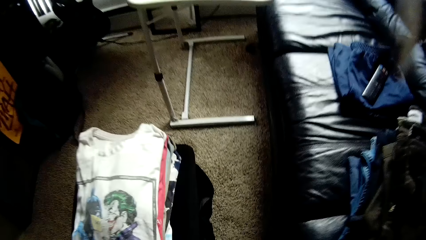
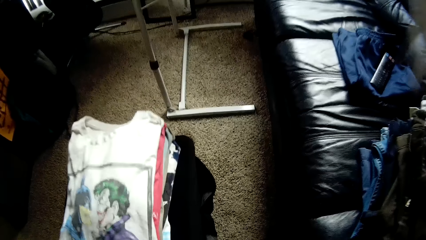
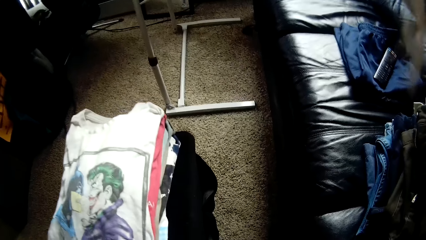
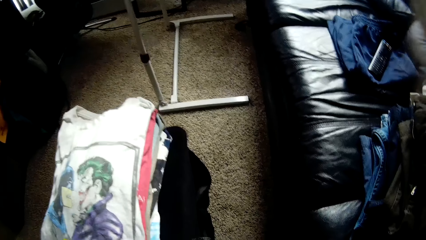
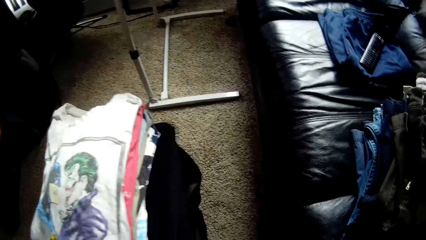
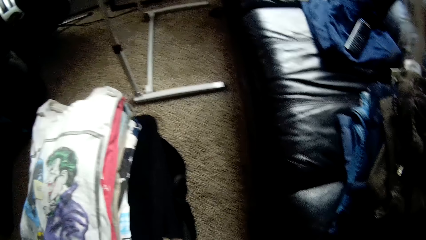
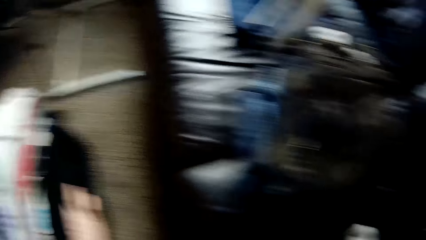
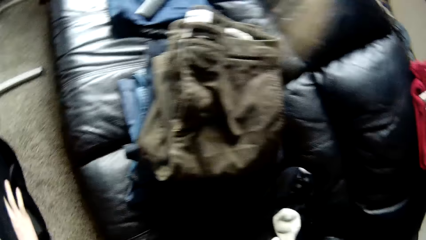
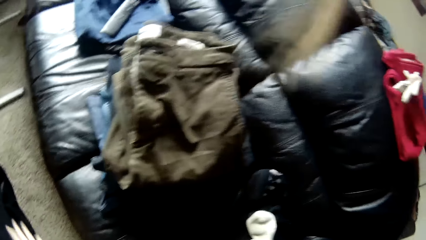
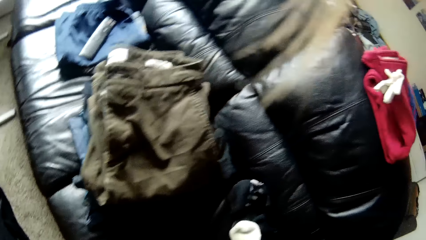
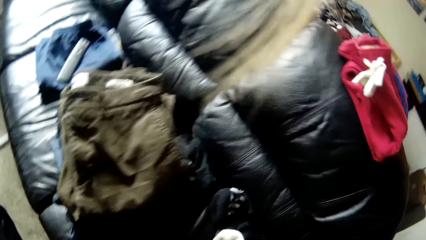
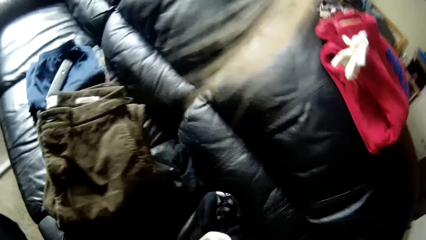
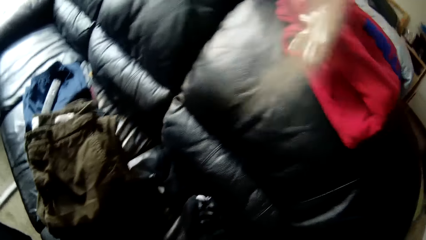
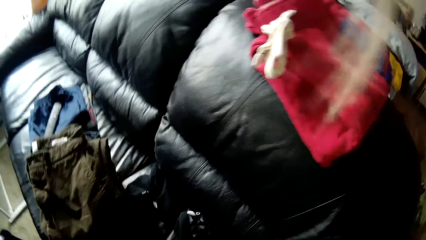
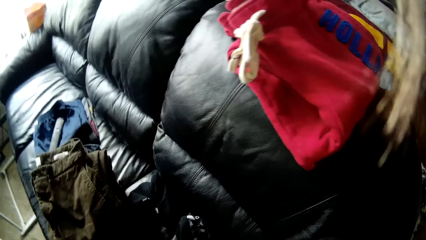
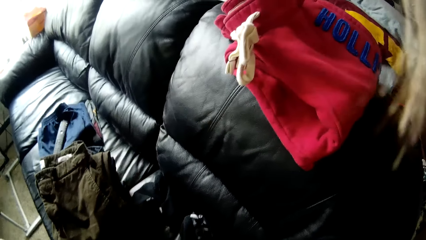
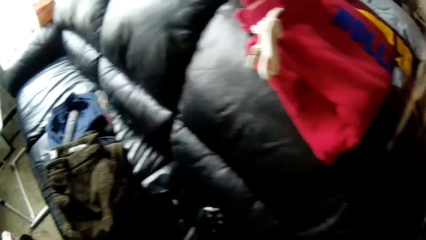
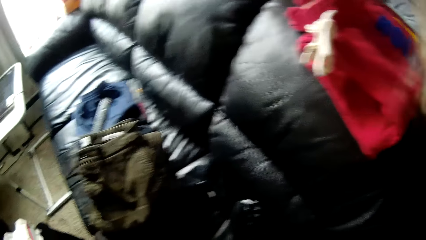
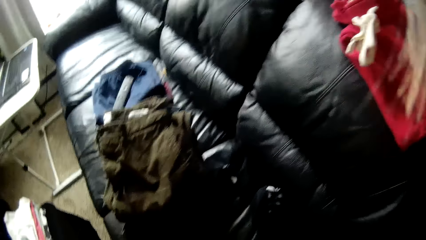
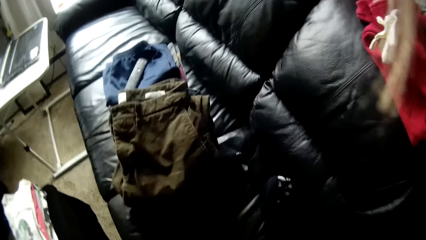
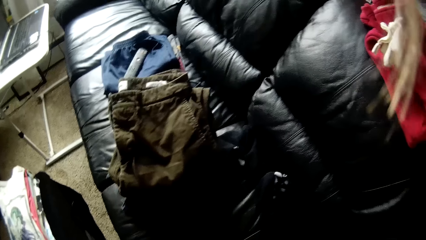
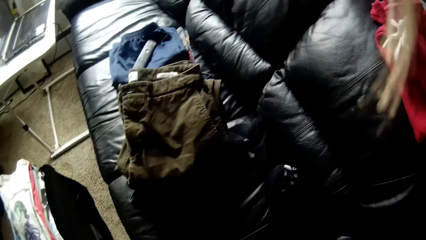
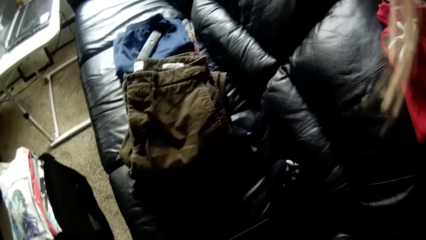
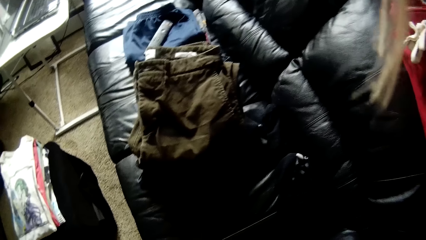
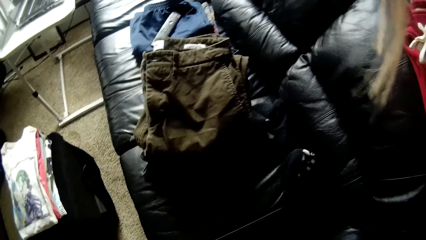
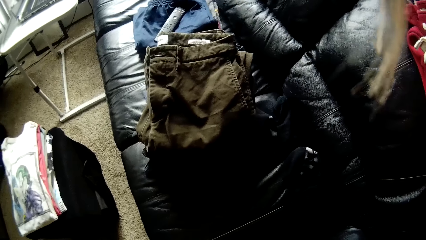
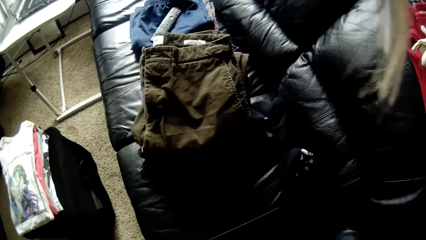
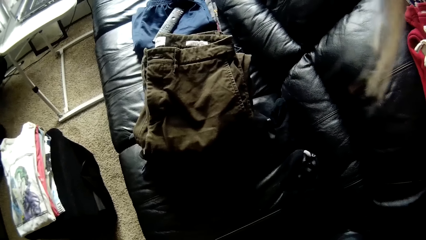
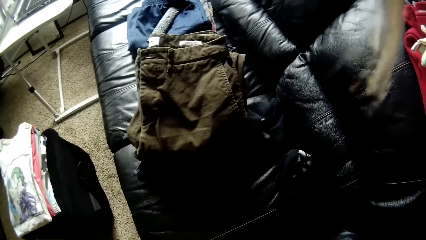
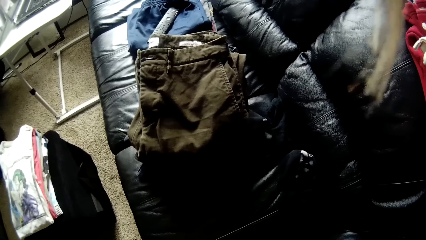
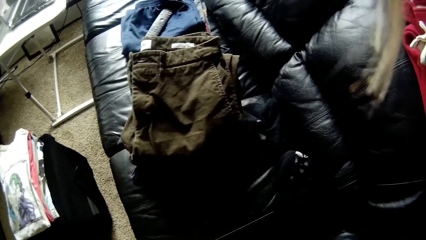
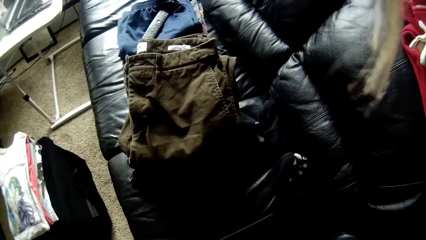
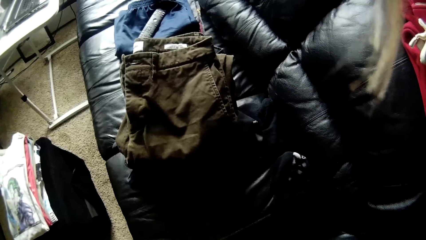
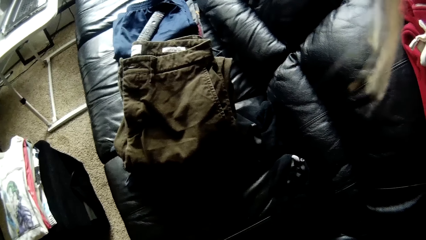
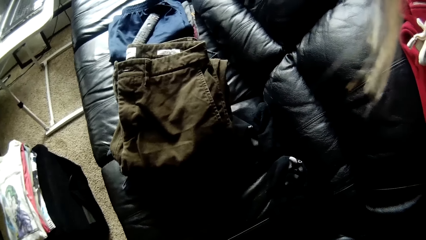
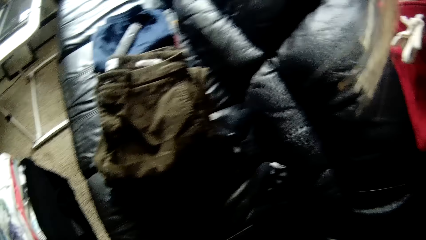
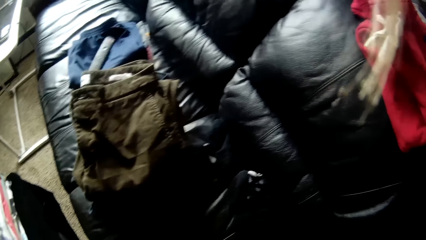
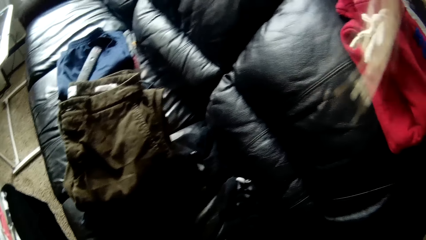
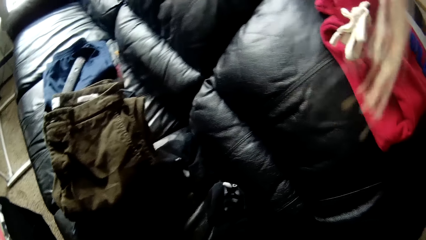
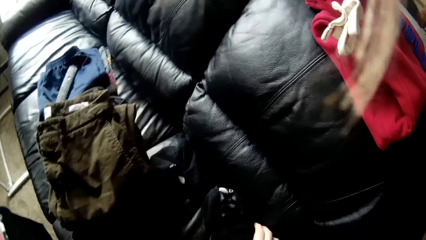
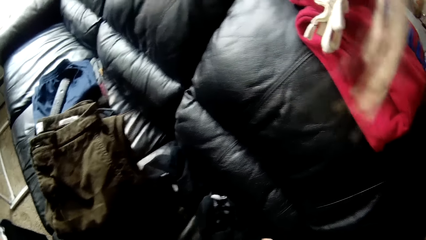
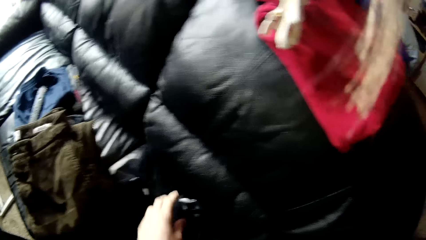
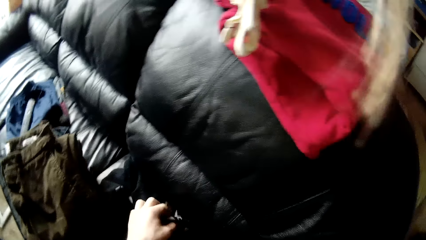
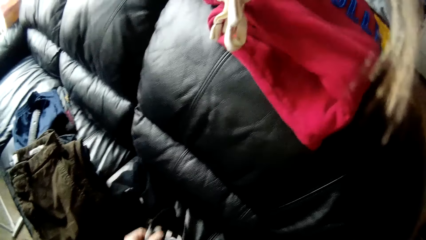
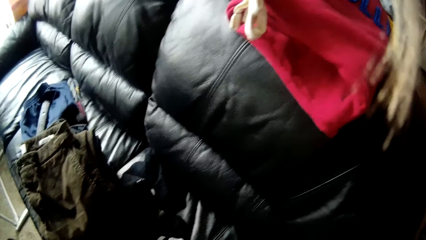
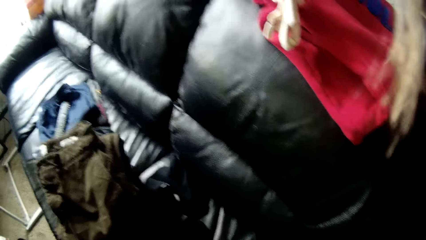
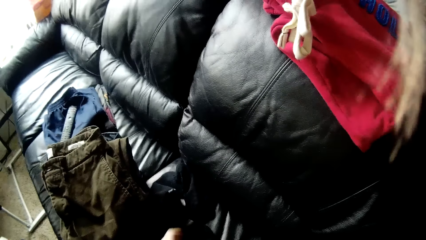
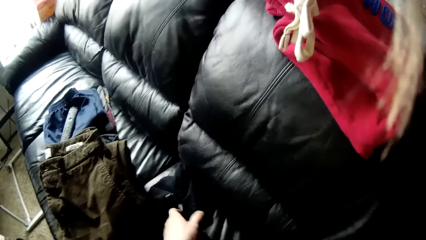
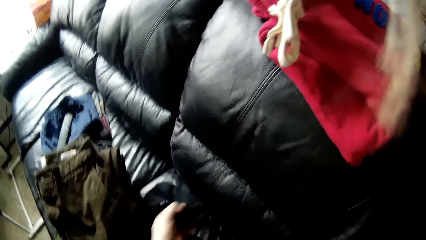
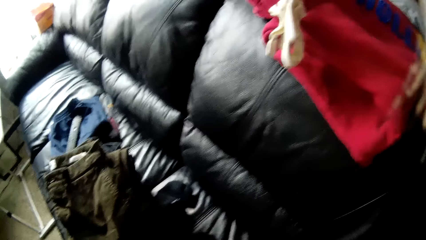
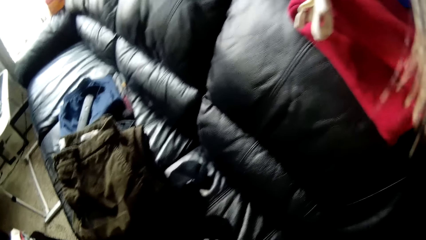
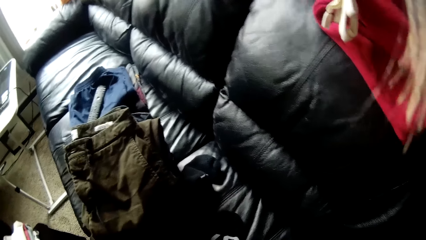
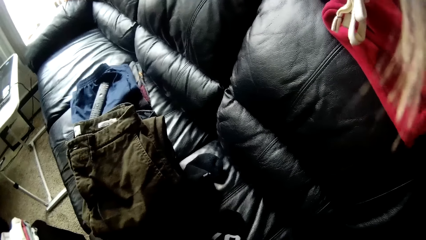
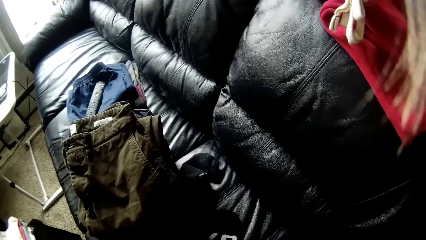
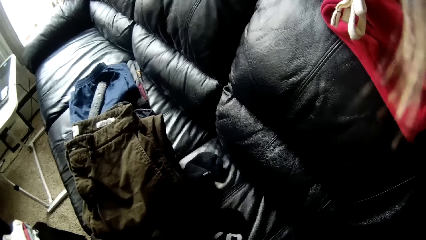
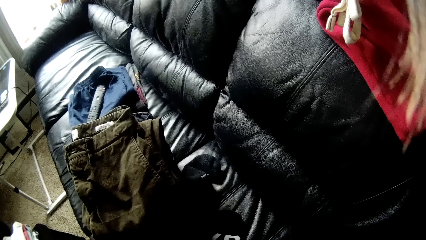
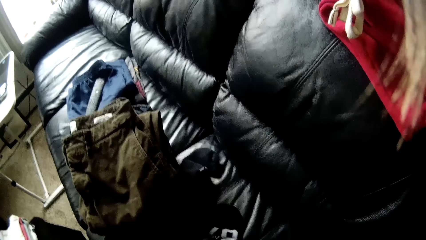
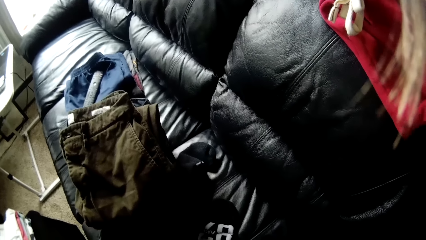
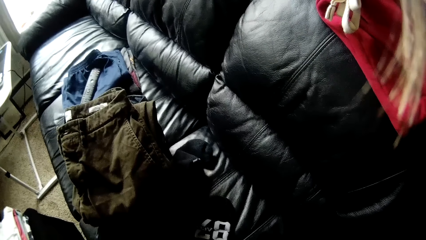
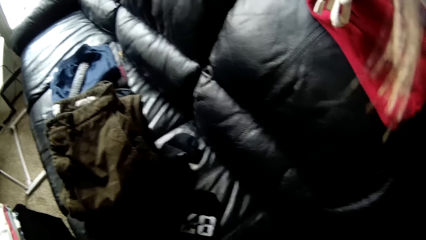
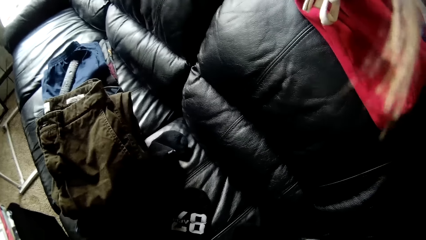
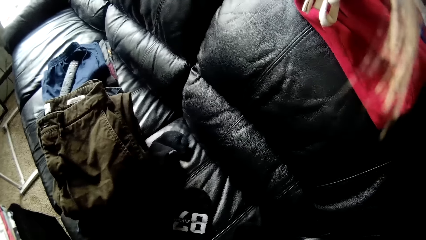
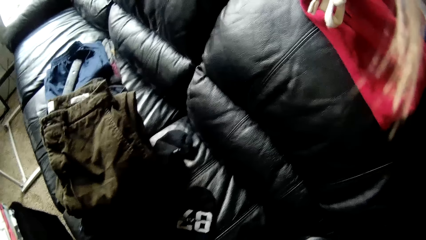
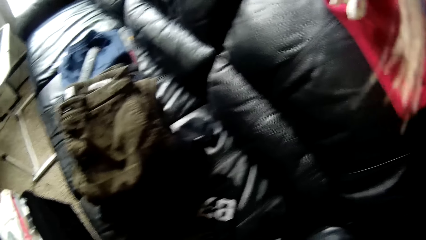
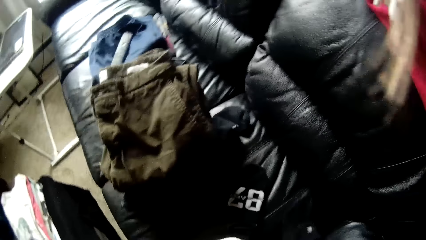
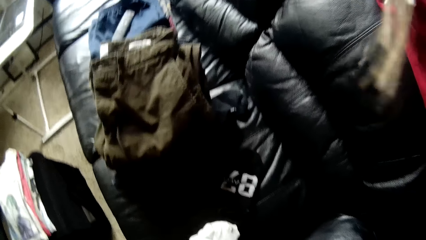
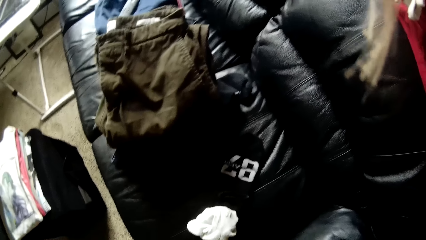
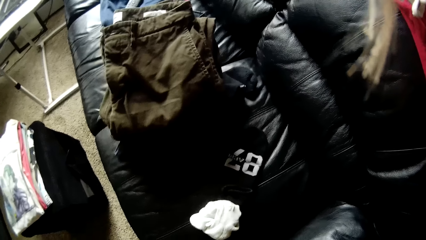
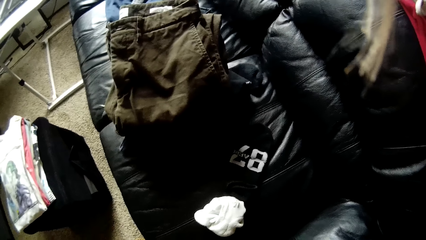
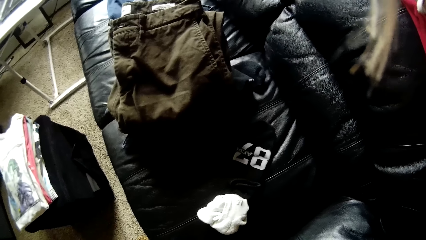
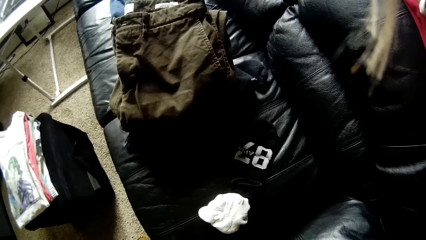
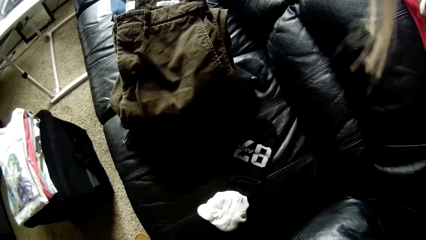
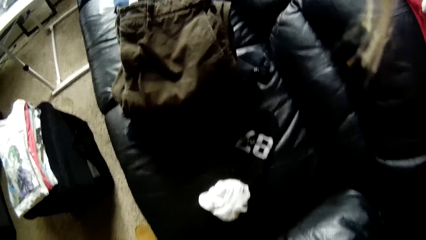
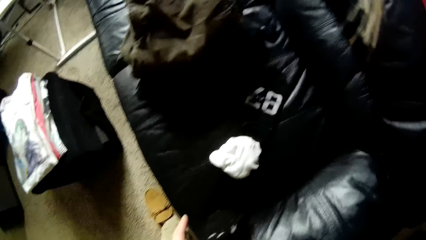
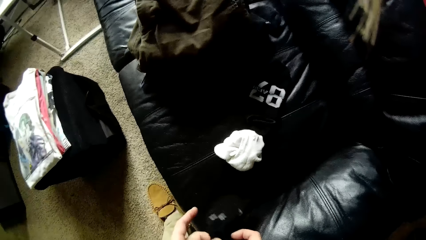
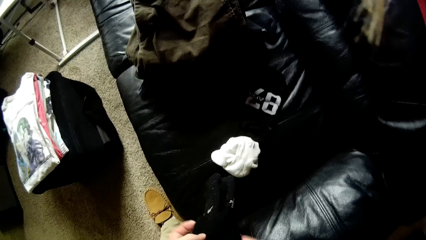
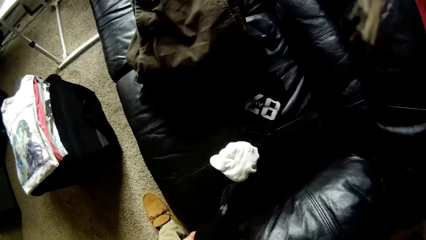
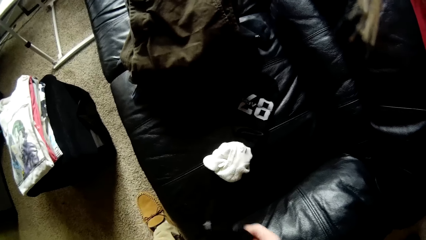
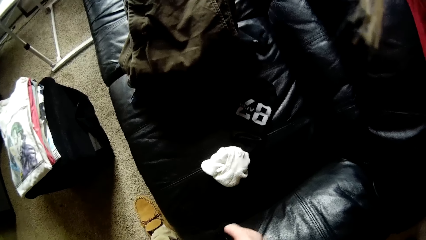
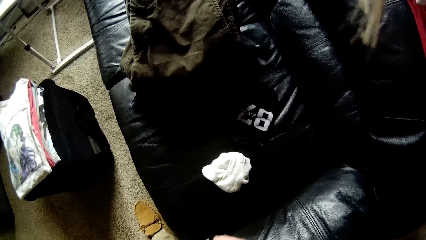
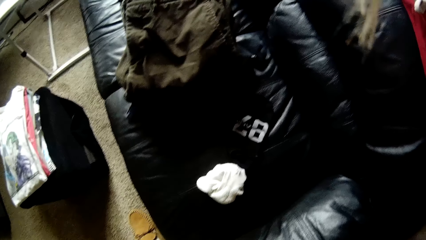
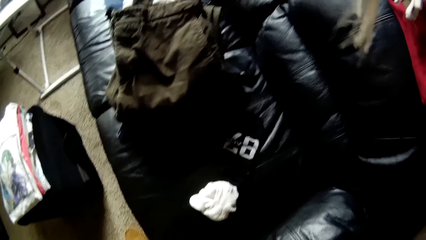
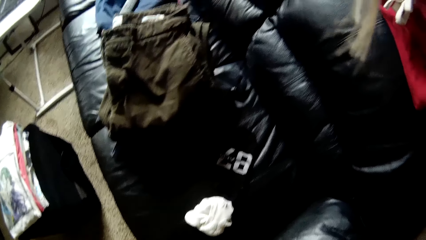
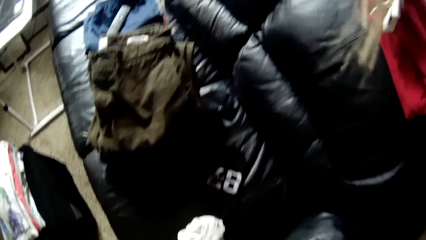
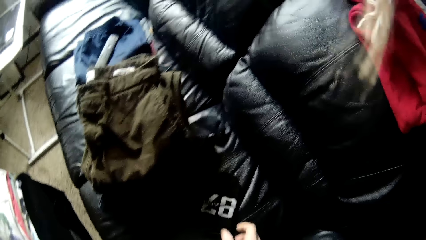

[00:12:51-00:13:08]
The camera wearer lifts the clothes. She touches the side of the bag with her right hand. She steps toward the couch. She picks up a cloth.
